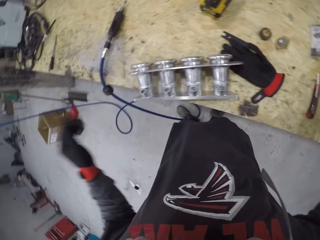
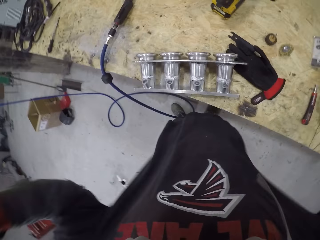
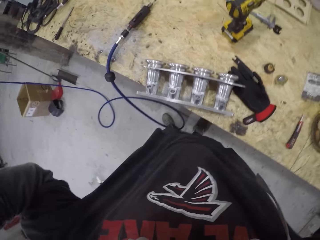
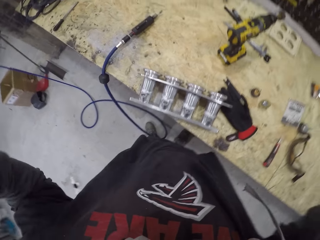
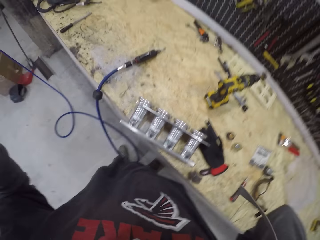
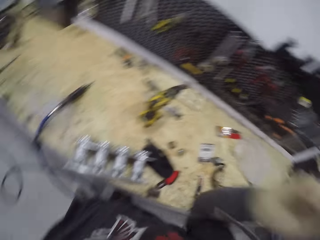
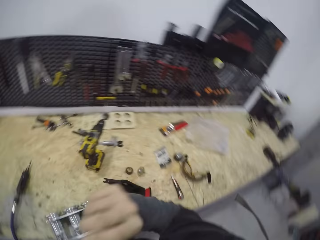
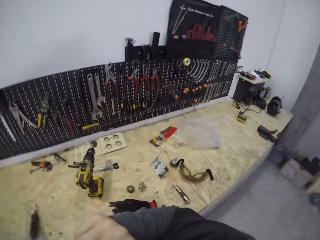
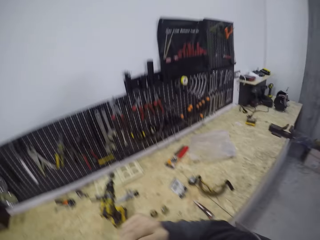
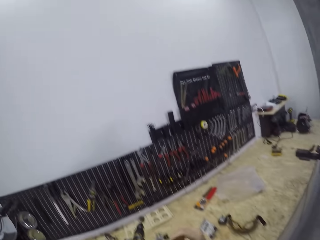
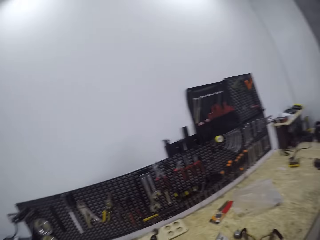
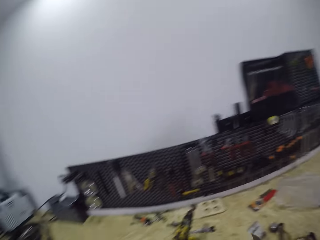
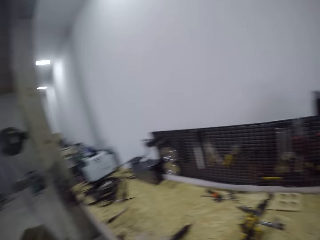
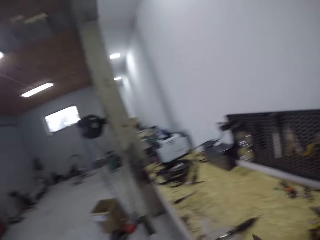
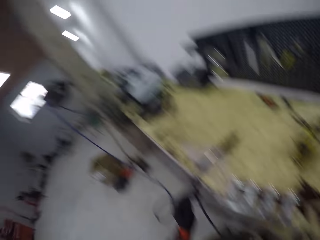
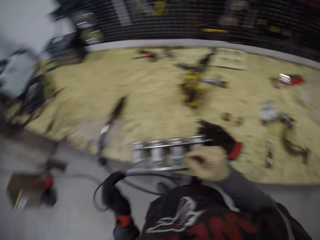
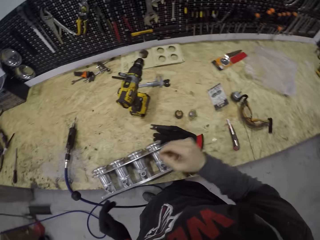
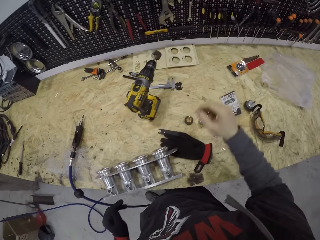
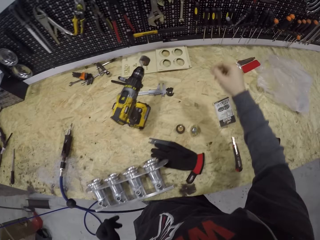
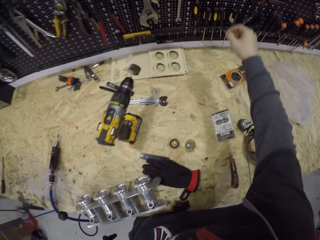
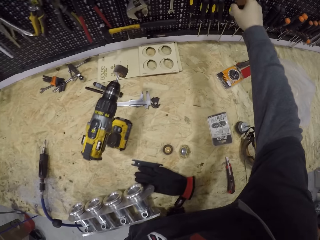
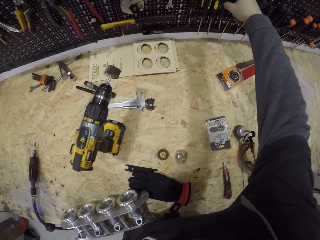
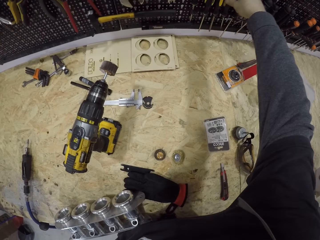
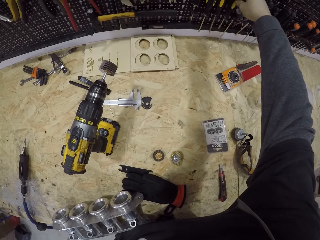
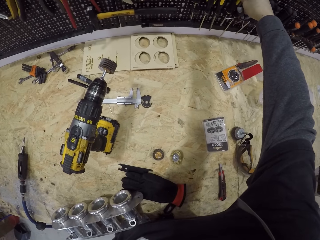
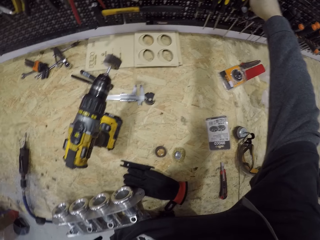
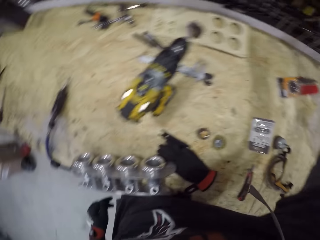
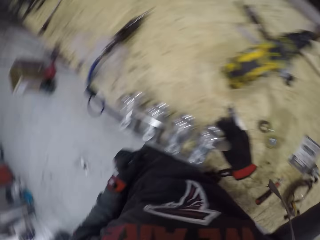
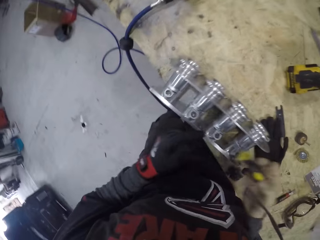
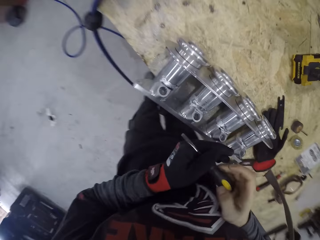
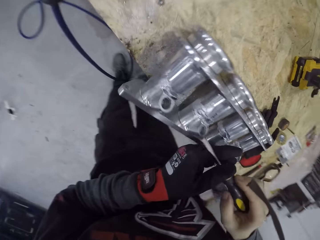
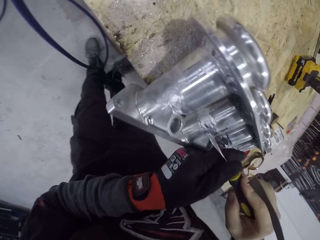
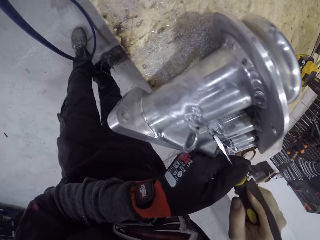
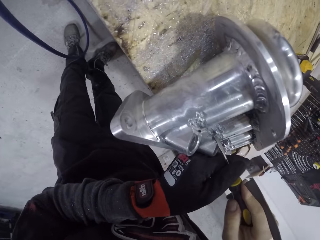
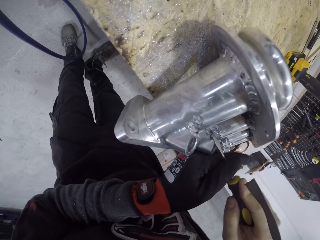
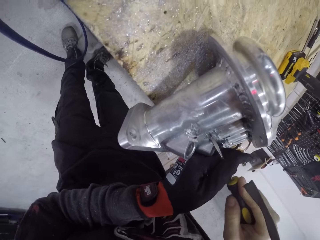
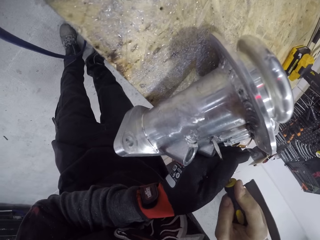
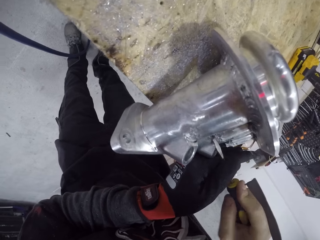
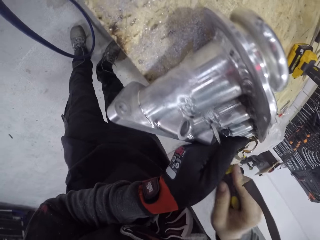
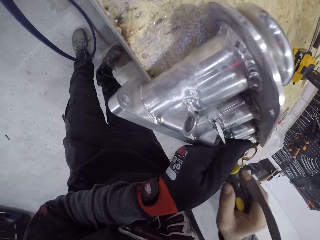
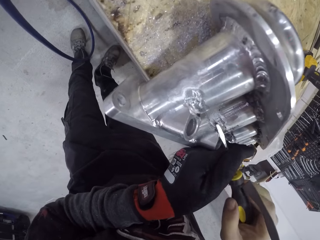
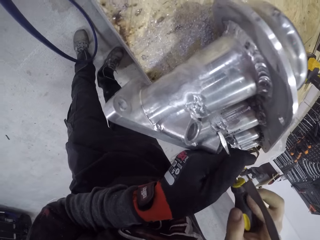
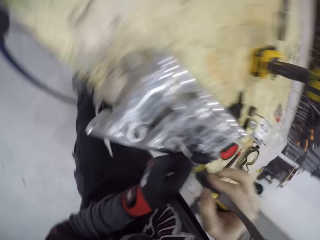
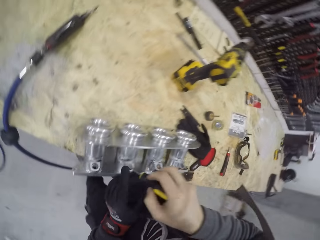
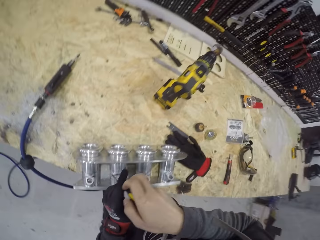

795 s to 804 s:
The camera wearer places the pair of glasses on the table with his right hand. He adjusts his camera with his gloved left hand and his right hand. He picks a screwdriver from a tool rack on the table with his right hand. He holds the screwdriver with his gloved left hand and his right hand. He scrapes a piece of metal on the engine block on the table with the screwdriver in his gloved left hand and his right hand.

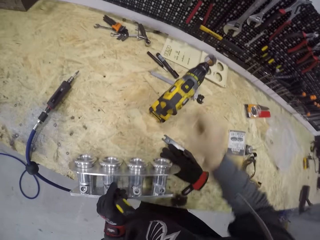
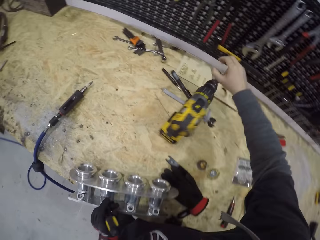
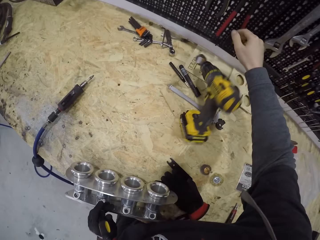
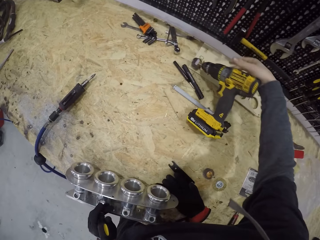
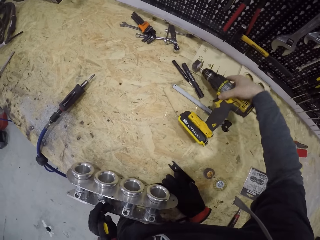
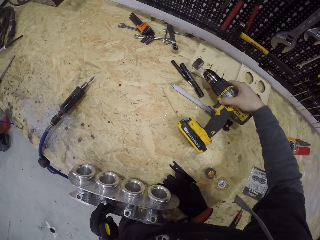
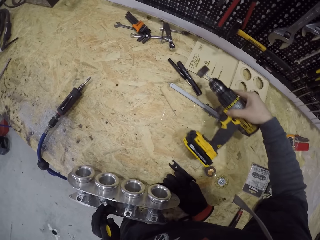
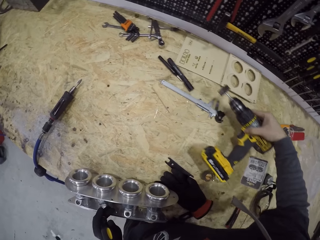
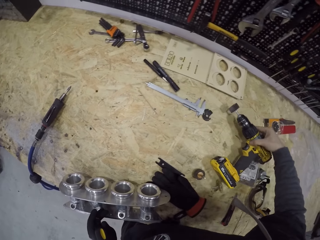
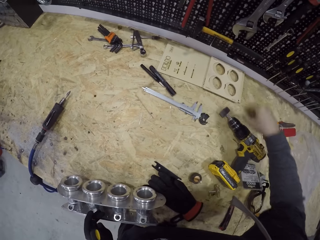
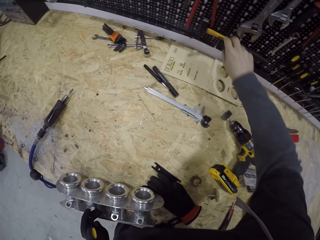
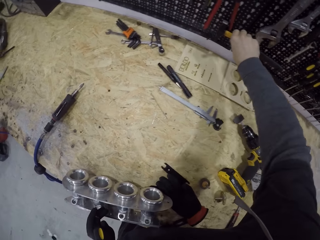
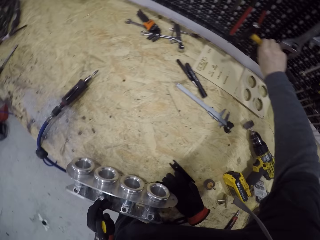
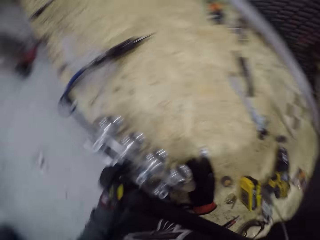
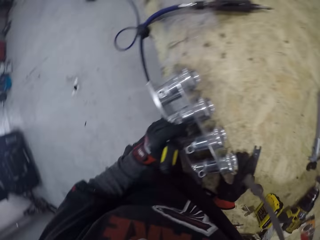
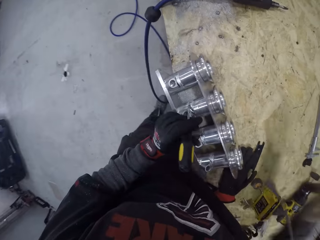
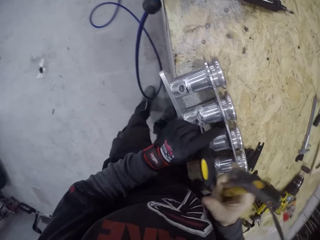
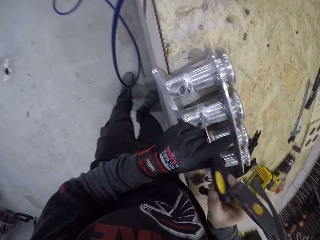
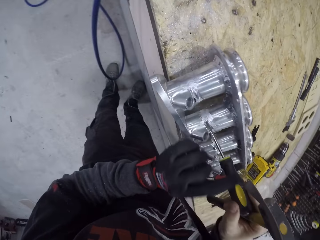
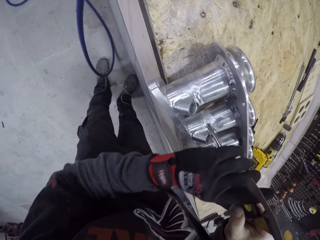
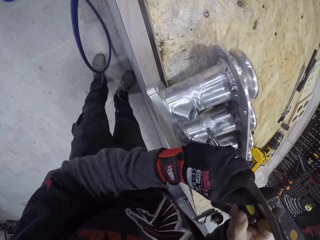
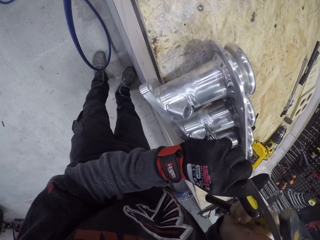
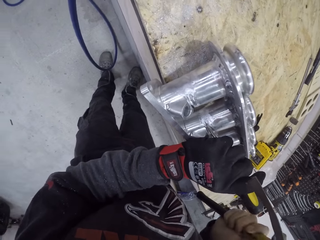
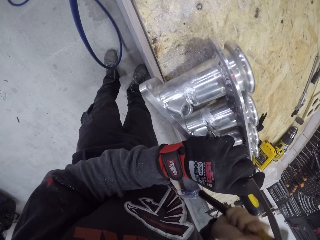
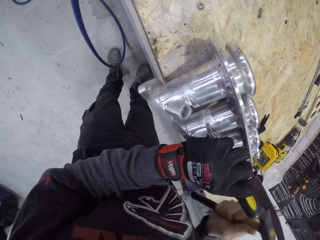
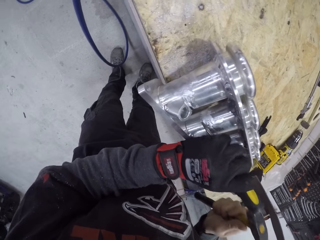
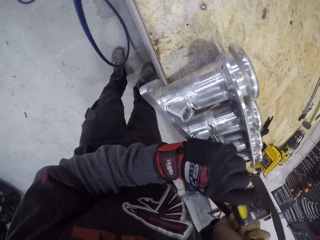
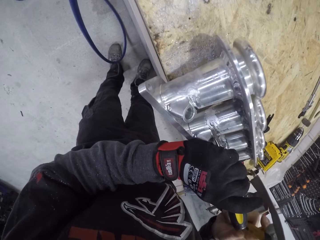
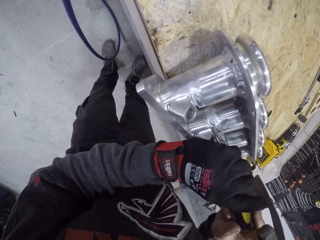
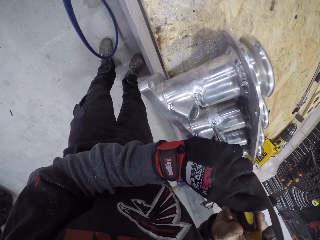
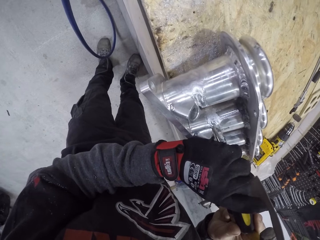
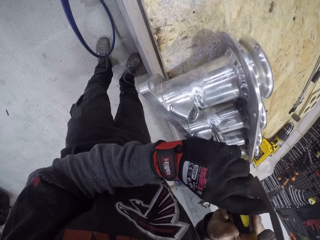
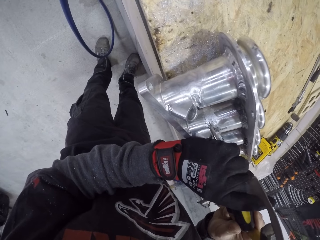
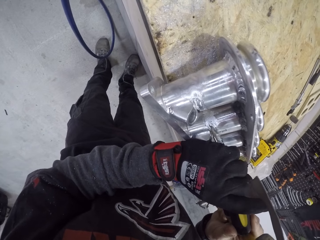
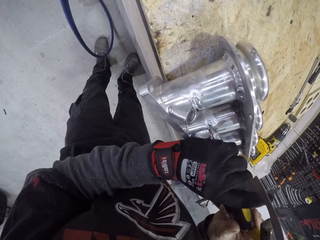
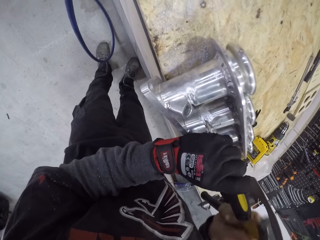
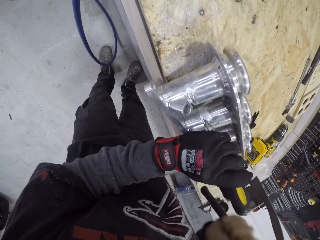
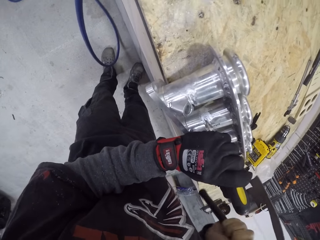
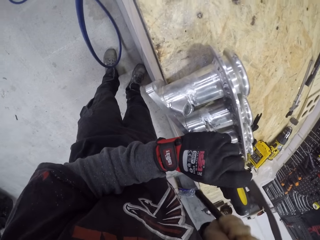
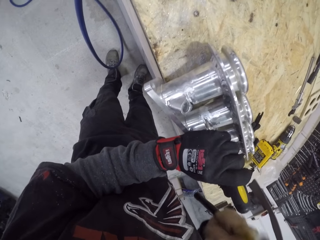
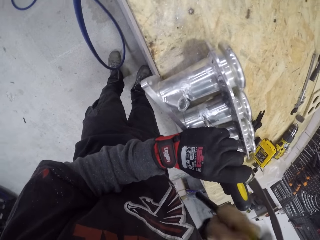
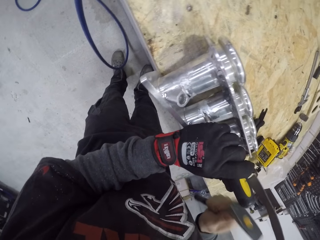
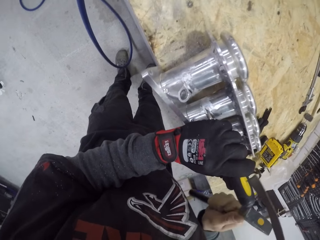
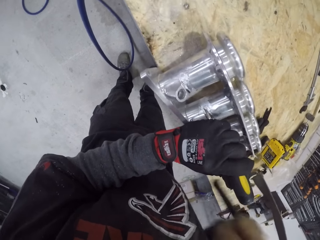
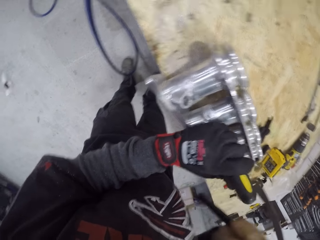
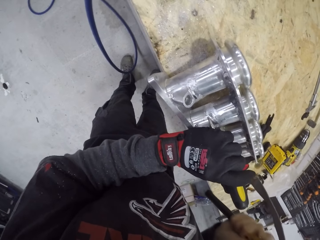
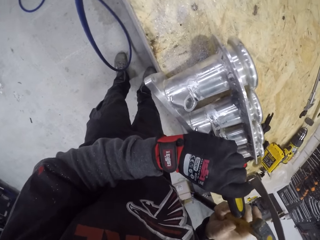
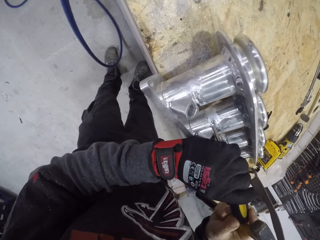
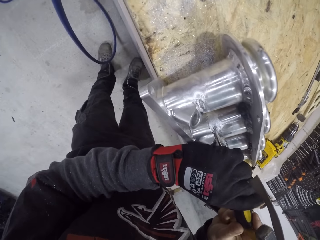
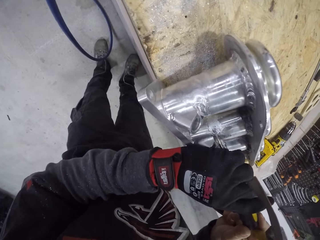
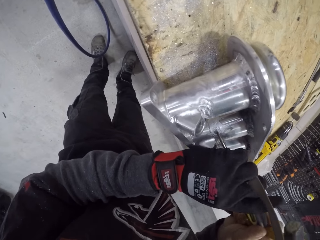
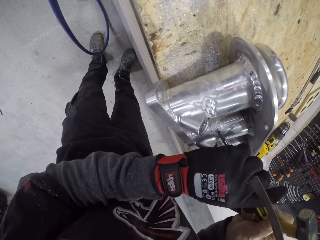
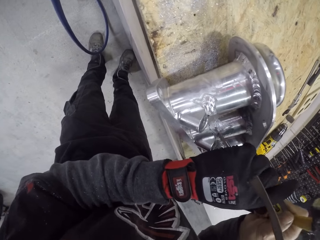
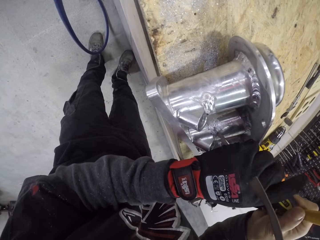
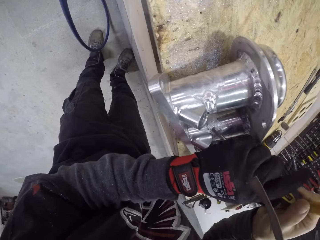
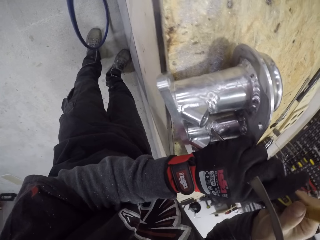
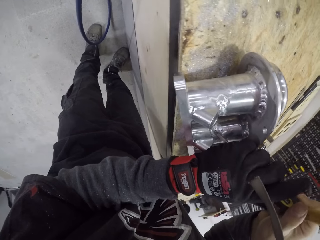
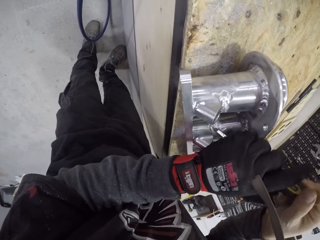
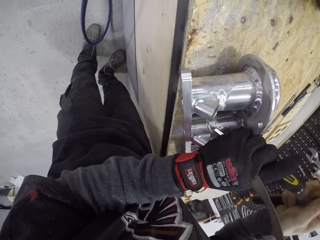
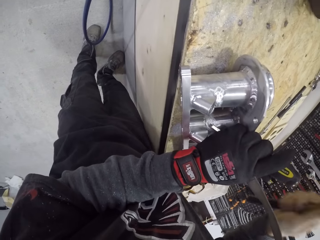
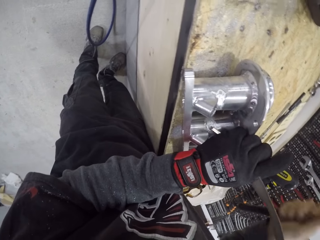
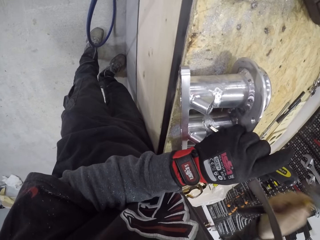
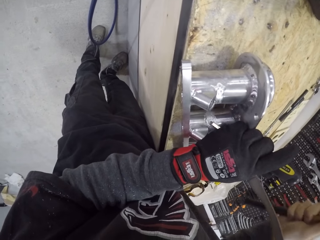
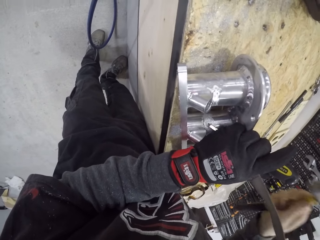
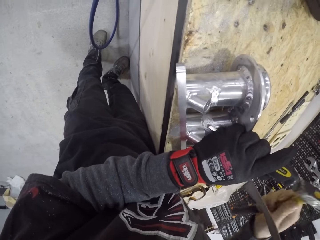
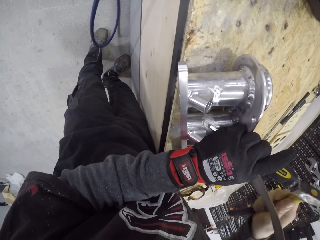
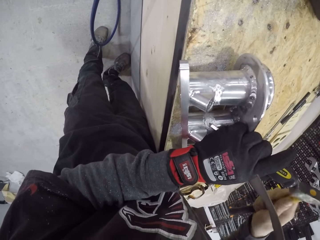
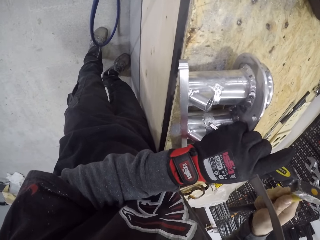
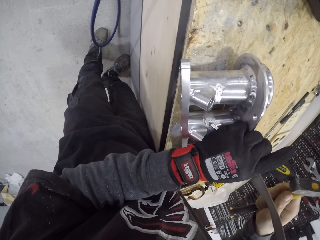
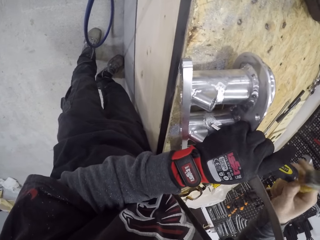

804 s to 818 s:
The camera wearer moves a drill on the table with his right hand. He picks a hammer from the tool rack on the table with his right hand. He adjusts the screwdriver on the engine block on the table with his gloved left hand and his right hand. He holds the screwdriver on the engine block on the table with his gloved left hand. He hits the screwdriver on the engine block on the table with the hammer in his right hand. He adjusts the screwdriver on the engine block on the table with his gloved left hand and his right hand. He holds the screwdriver on the engine block on the table with his gloved left hand. He hits the screwdriver on the engine block on the table with the hammer in his right hand. He adjusts the screwdriver on the engine block on the table with his gloved left hand and his right hand. He holds the screwdriver on the engine block on the table with his gloved left hand. He hits the screwdriver on the engine block on the table with the hammer in his right hand.
